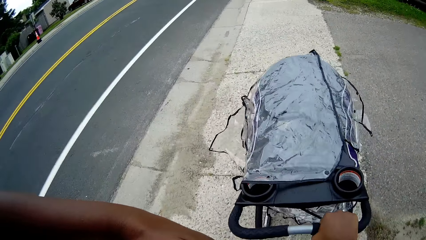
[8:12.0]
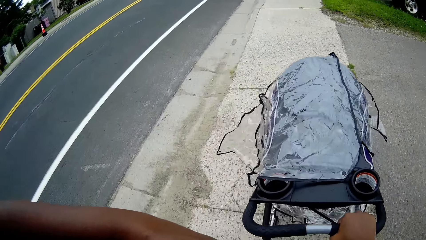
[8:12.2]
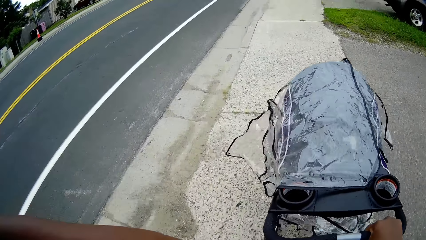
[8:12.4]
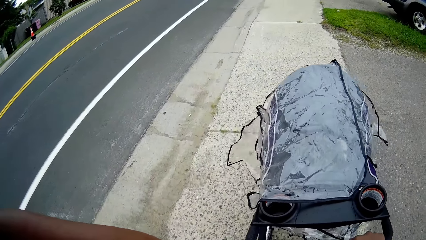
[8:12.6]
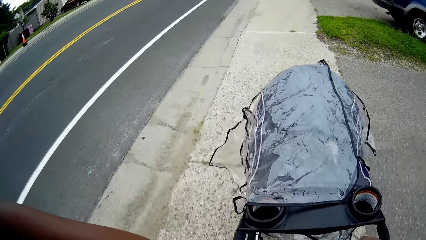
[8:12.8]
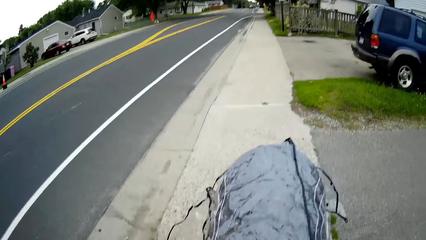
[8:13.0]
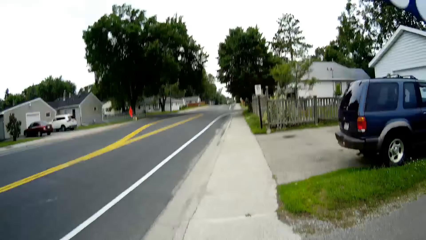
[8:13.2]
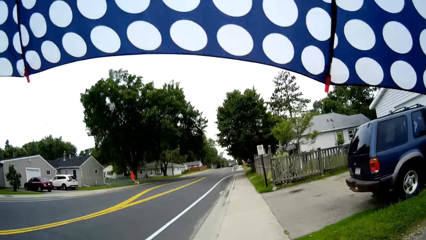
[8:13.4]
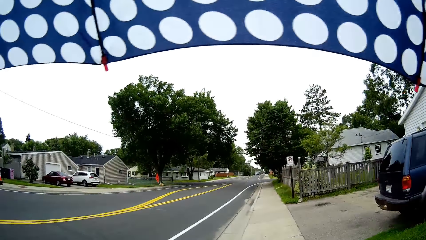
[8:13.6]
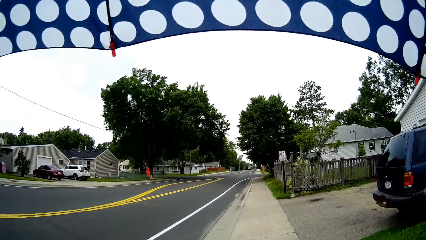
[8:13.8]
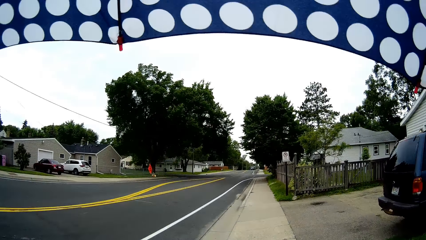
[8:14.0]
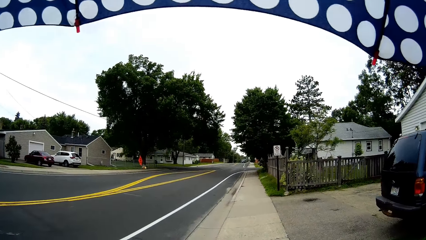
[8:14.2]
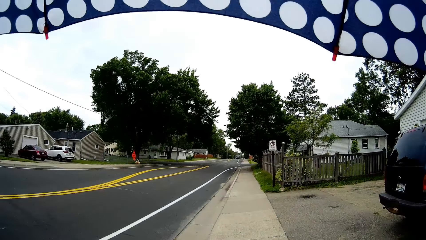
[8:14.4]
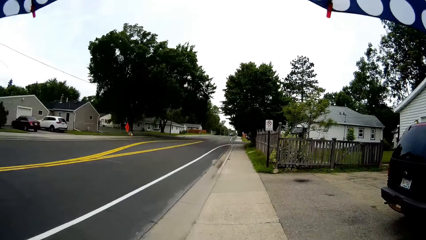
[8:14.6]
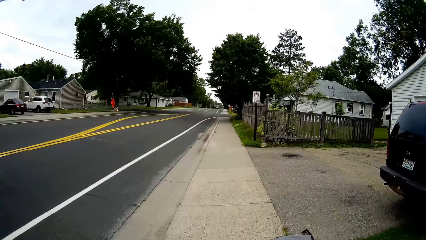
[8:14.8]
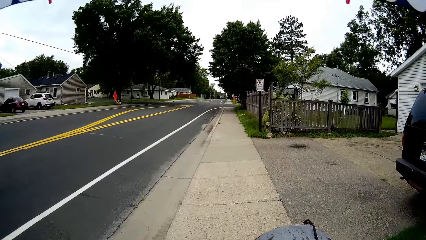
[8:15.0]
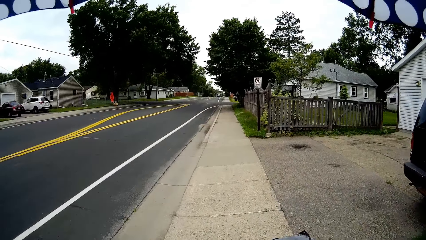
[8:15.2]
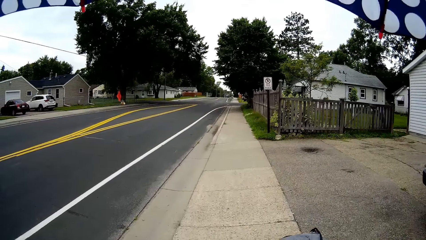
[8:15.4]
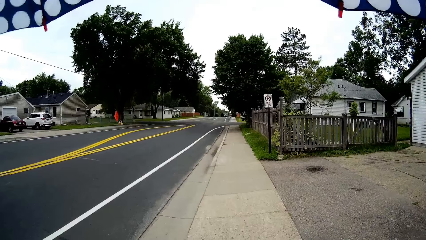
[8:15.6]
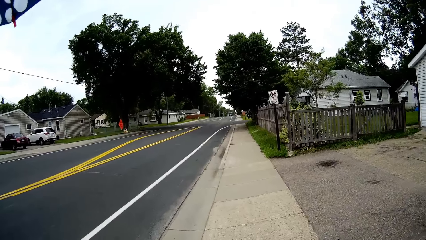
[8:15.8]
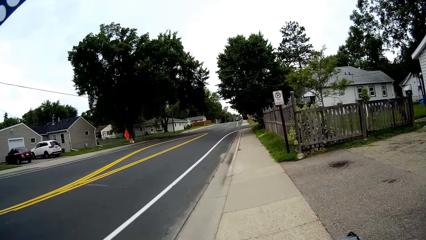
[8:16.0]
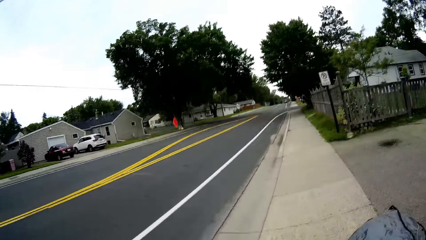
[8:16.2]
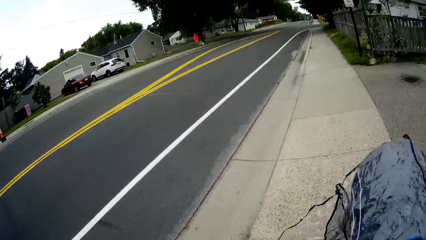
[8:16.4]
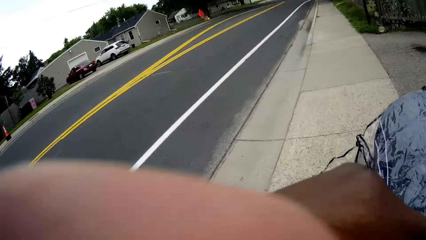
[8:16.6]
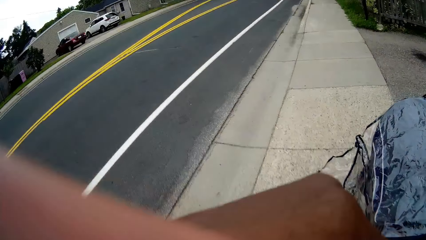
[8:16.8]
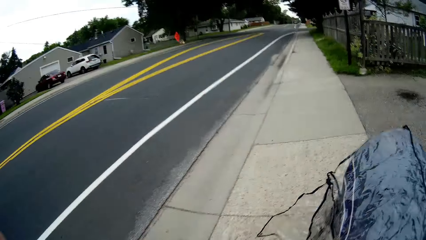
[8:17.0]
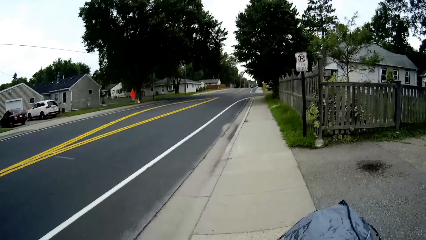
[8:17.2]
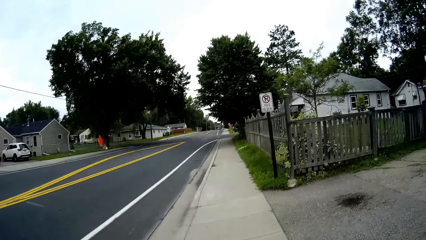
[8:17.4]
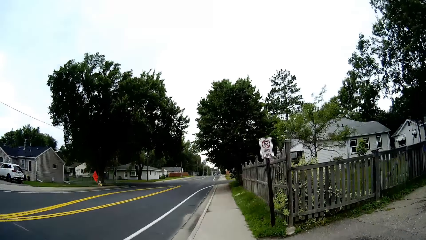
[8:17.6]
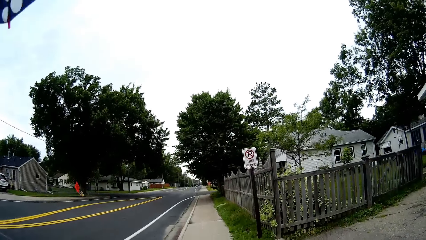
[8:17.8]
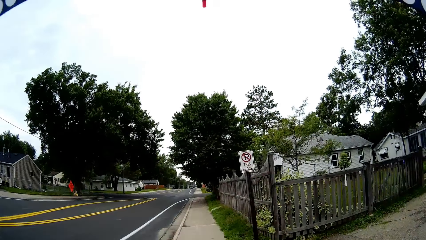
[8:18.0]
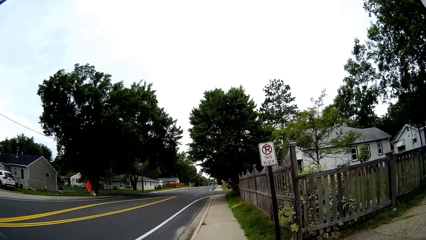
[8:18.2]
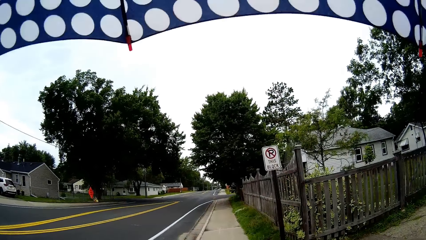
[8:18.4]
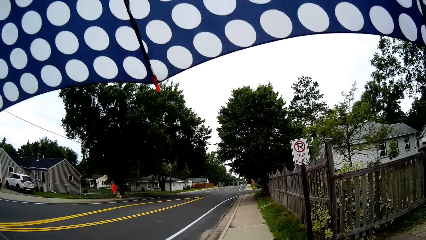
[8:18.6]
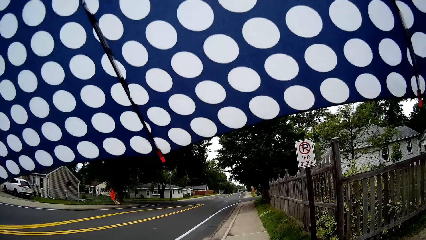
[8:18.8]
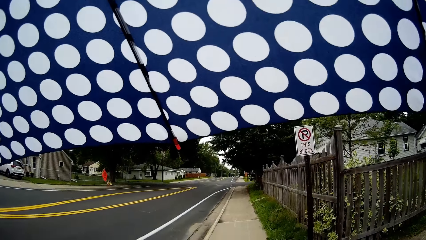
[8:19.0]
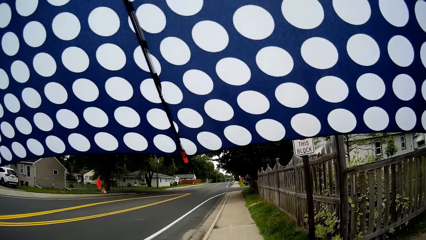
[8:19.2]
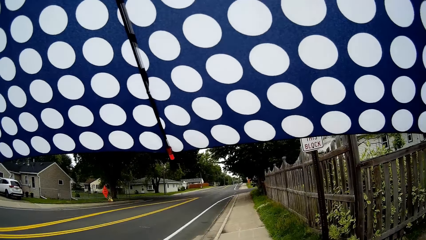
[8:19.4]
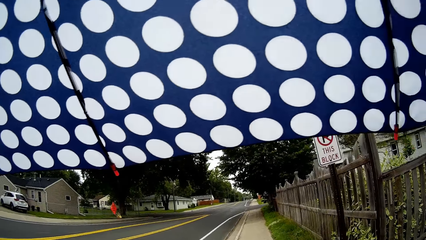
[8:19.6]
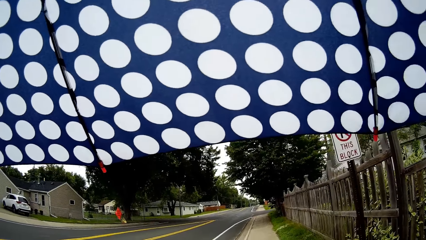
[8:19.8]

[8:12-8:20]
The camera wearer walks on the sidewalk.

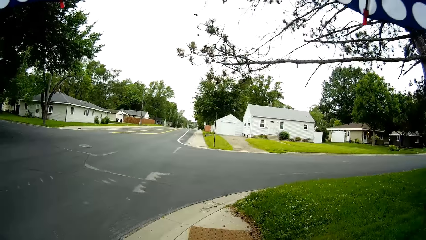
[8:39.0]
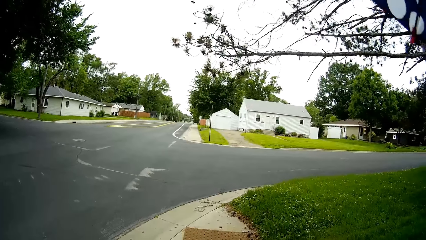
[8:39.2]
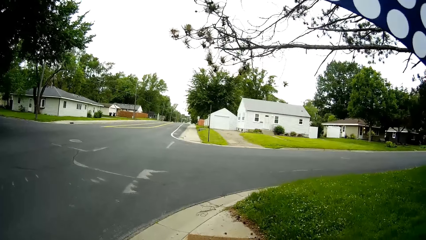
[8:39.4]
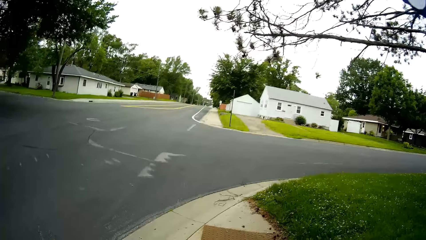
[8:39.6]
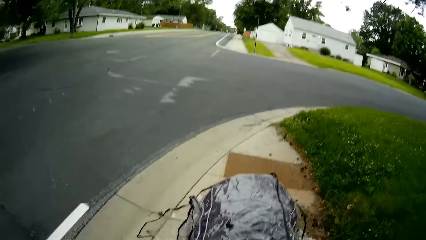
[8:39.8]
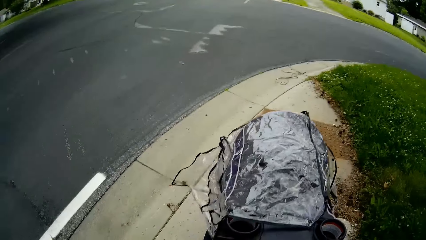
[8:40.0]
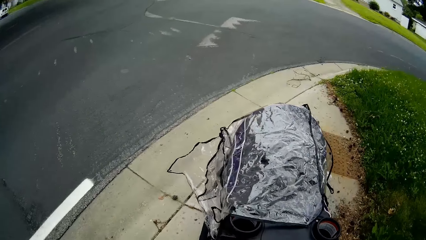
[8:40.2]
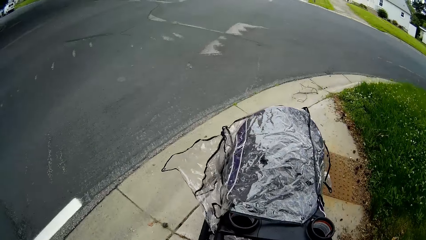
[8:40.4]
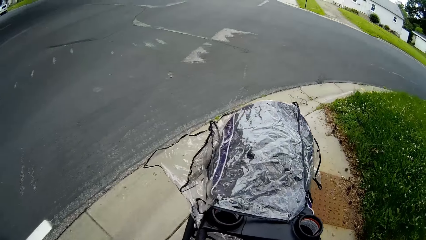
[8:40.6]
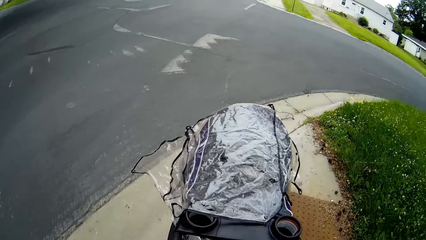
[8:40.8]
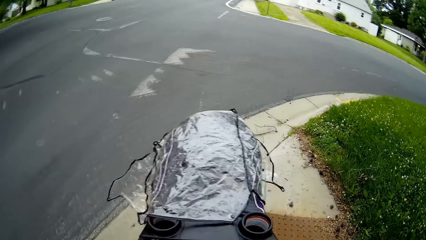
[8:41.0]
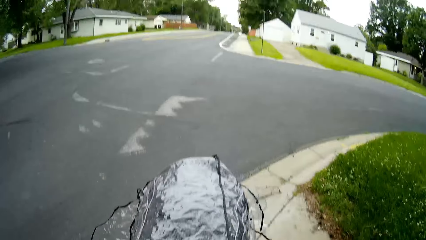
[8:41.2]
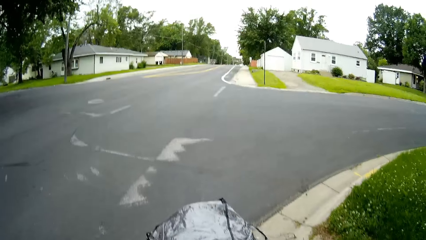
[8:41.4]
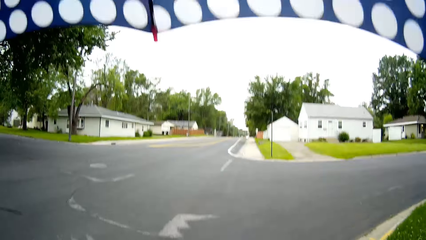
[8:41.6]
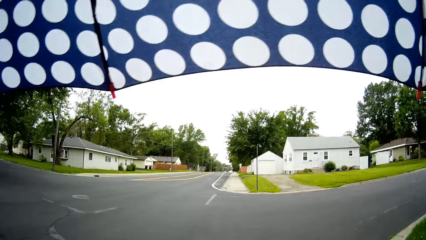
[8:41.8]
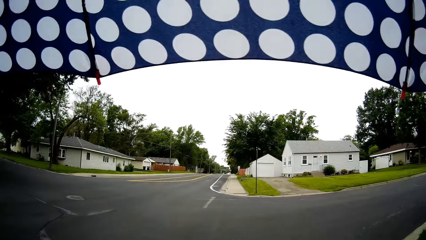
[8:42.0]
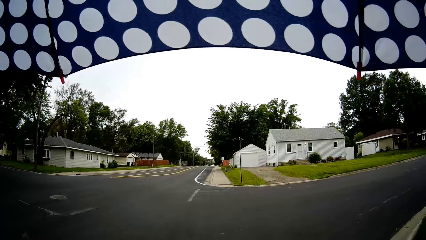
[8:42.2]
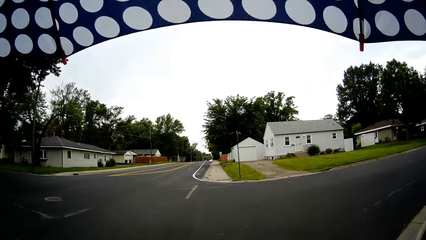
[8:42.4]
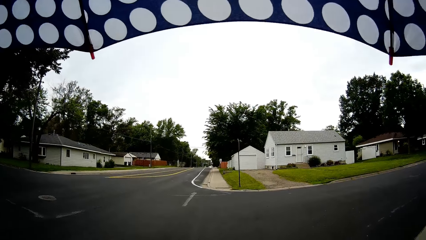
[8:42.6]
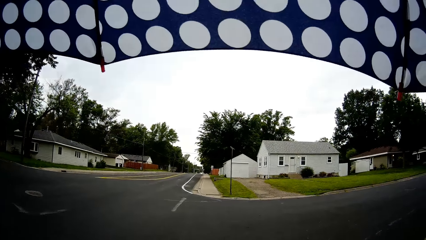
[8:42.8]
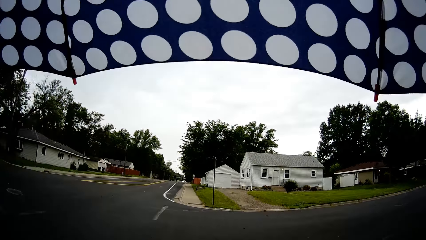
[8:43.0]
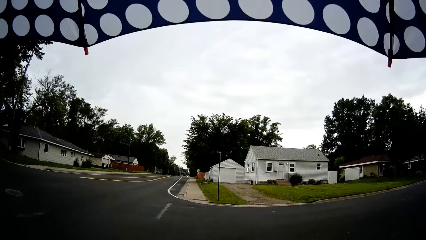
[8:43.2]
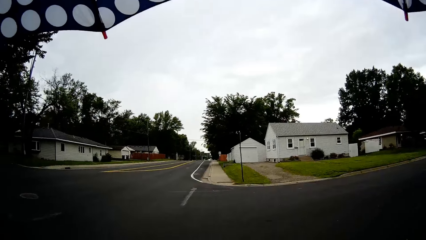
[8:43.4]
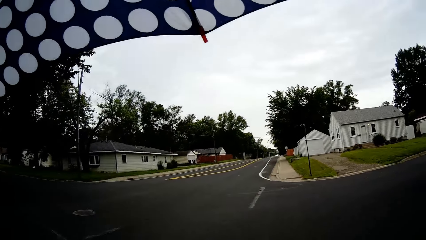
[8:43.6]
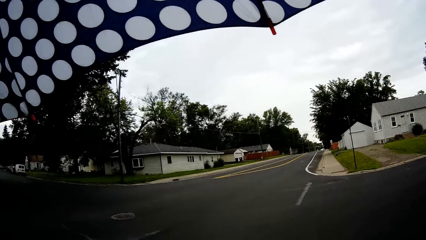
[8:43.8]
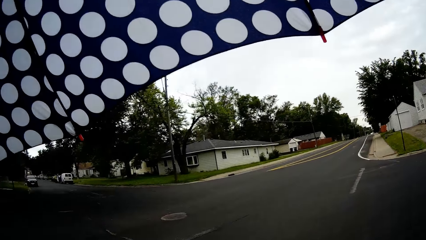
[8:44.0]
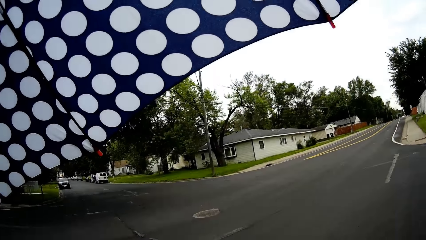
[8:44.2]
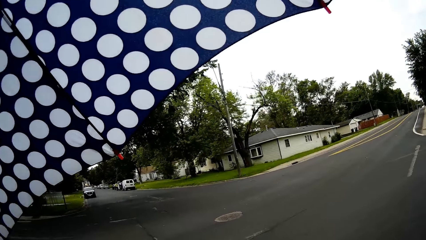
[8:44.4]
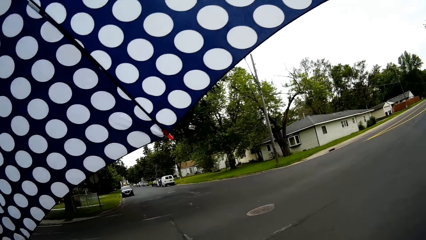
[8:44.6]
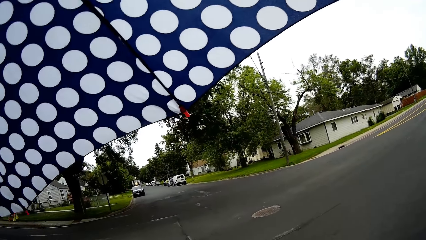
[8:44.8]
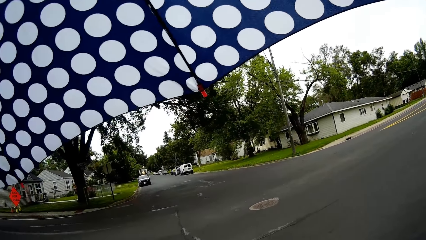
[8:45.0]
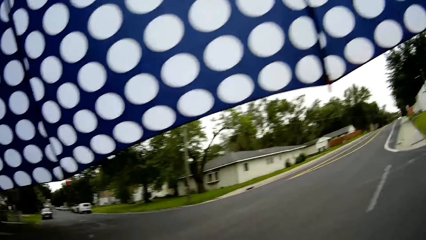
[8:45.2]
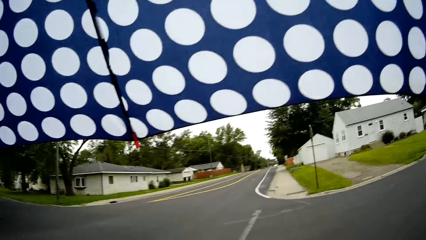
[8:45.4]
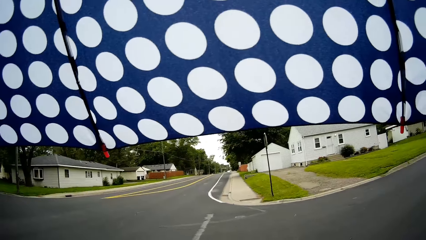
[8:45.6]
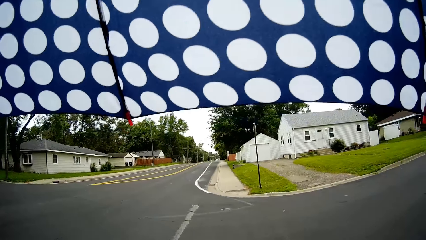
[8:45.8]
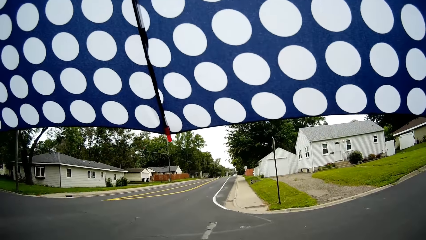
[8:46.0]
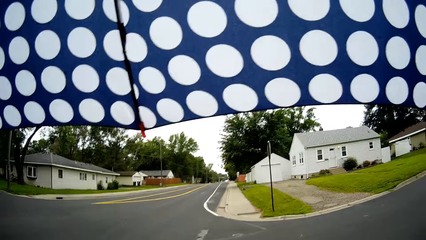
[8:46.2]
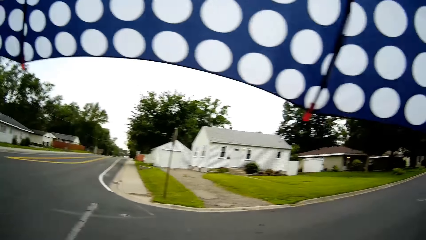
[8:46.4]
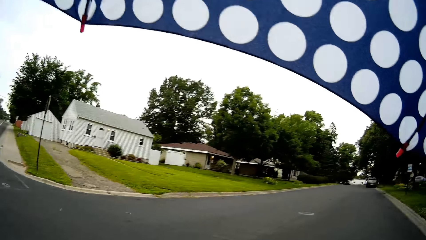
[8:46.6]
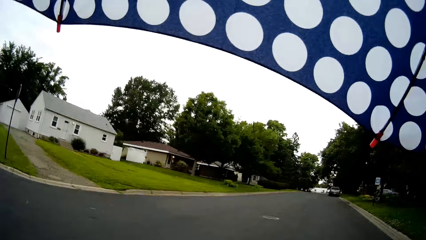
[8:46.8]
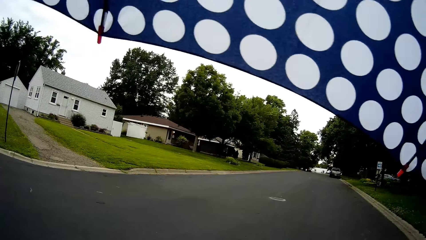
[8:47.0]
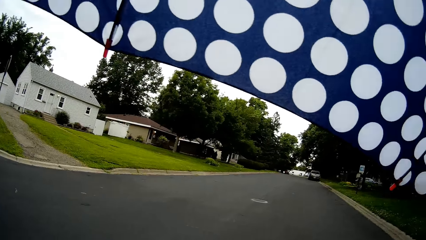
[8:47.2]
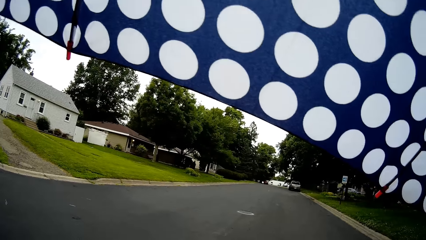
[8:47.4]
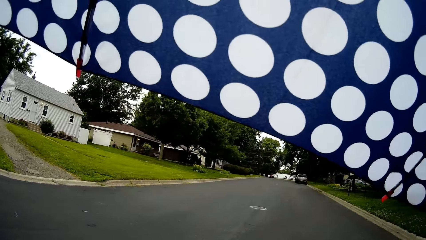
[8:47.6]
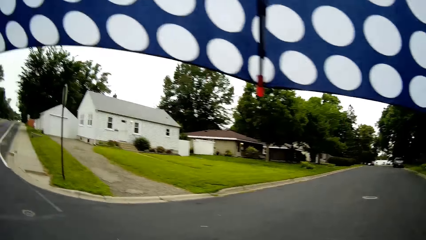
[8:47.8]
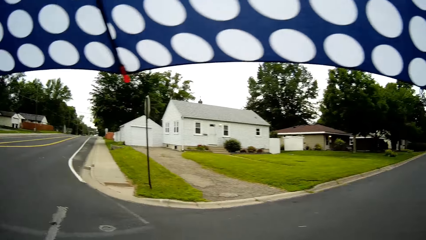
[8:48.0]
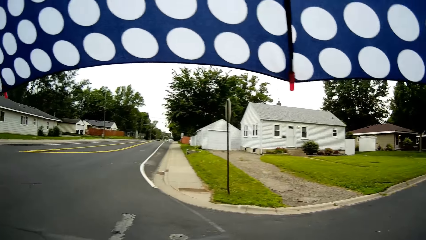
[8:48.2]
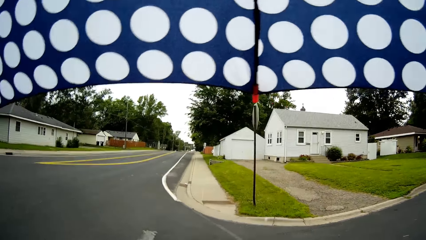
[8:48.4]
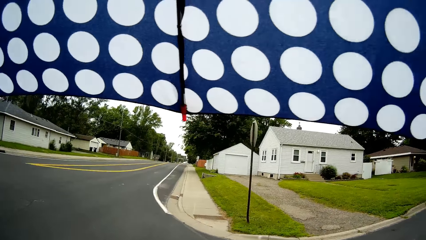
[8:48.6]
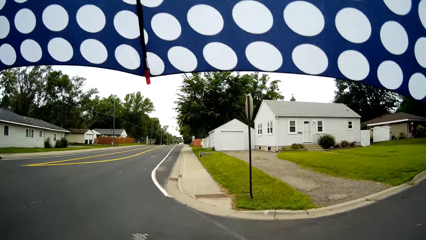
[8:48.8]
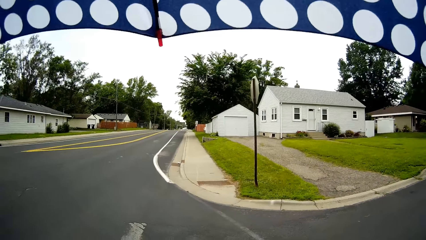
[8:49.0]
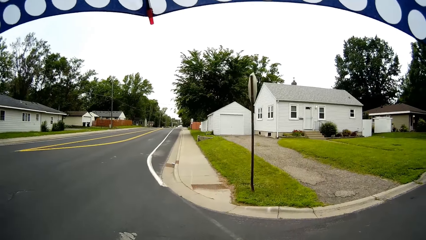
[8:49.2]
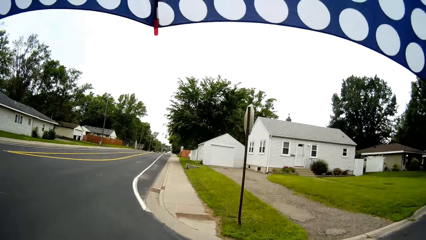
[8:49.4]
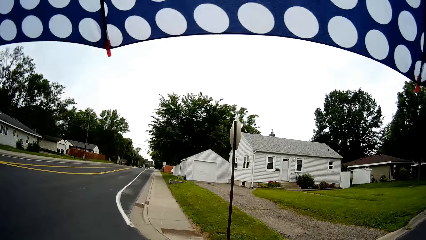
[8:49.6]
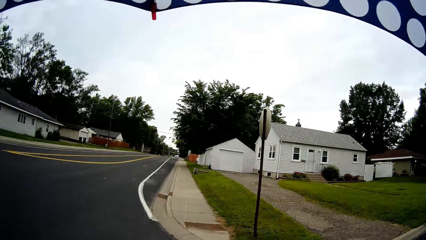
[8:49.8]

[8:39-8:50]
The camera wearer pushes the baby in the stroller across a road with her right hand. She walks across the road.
